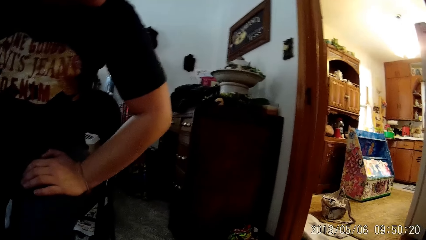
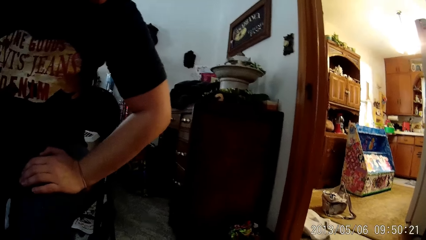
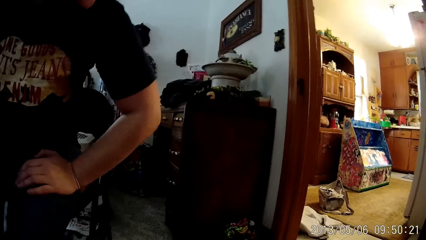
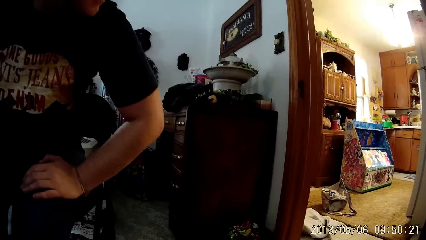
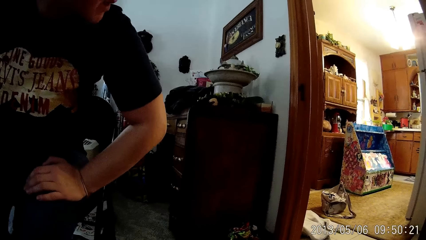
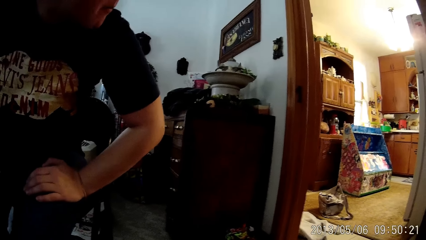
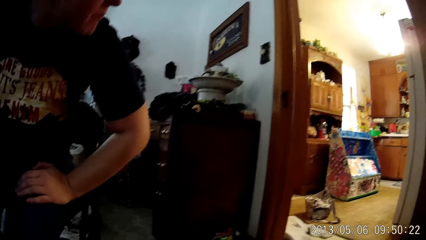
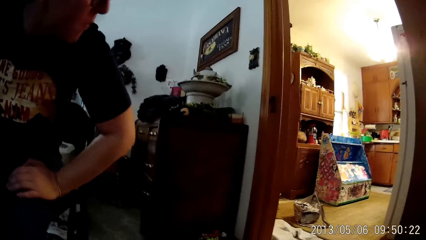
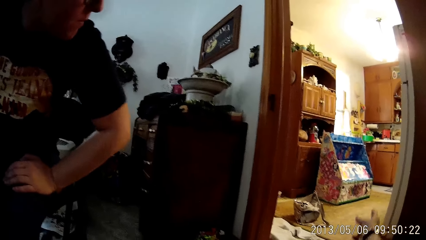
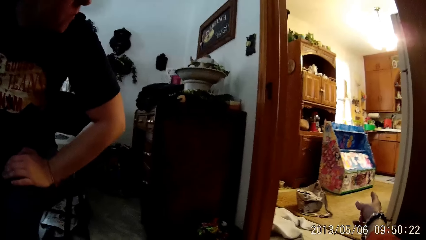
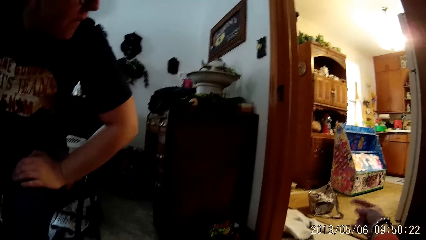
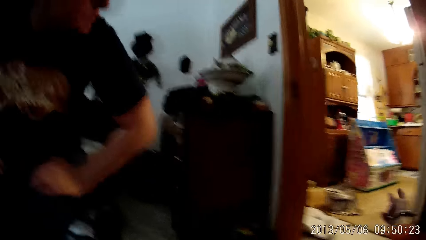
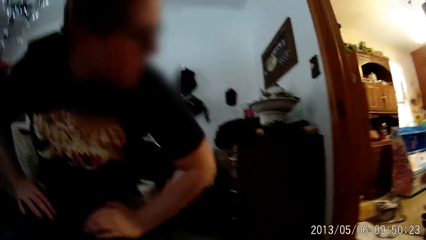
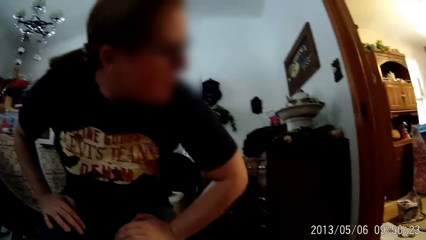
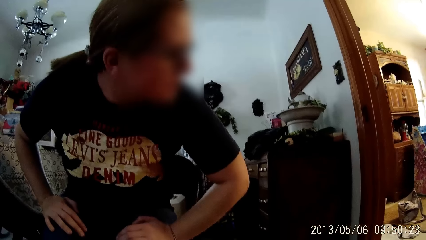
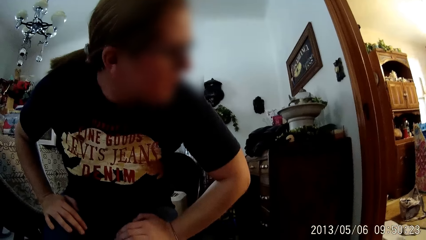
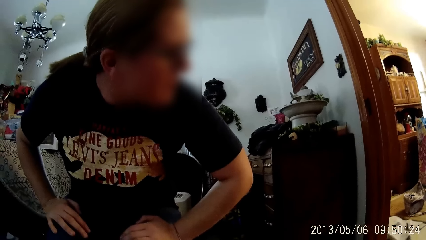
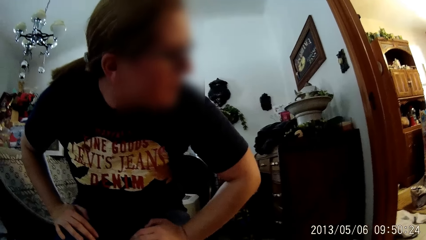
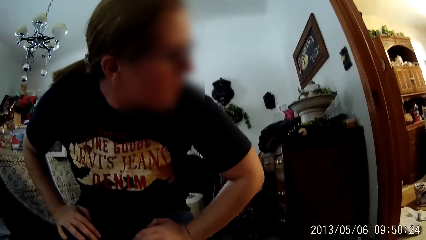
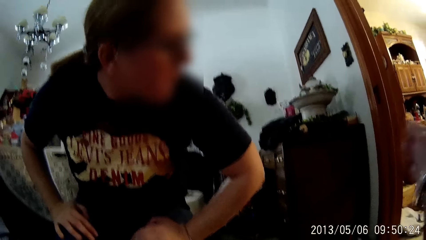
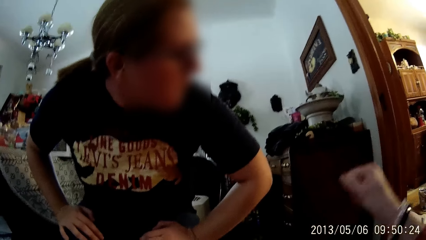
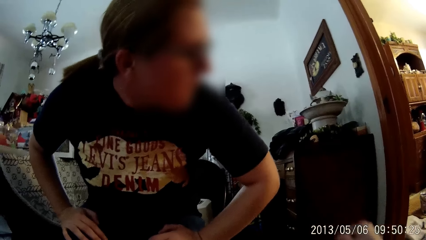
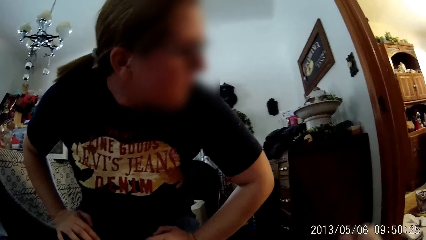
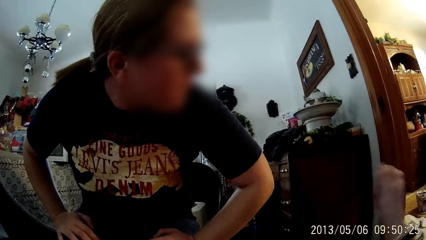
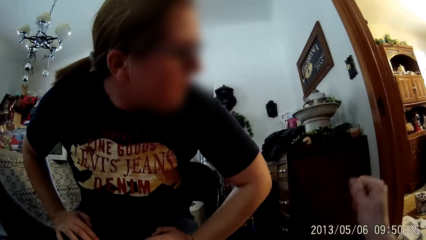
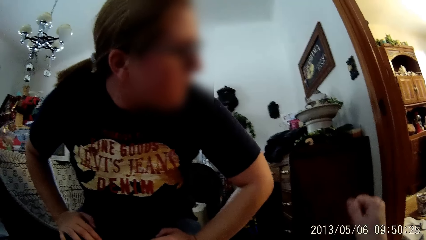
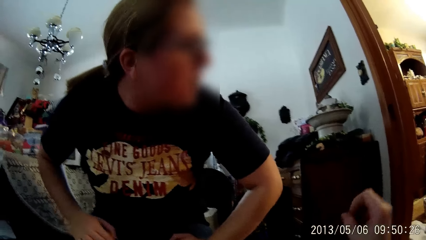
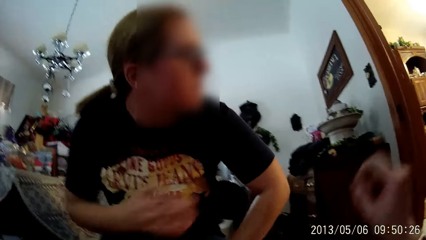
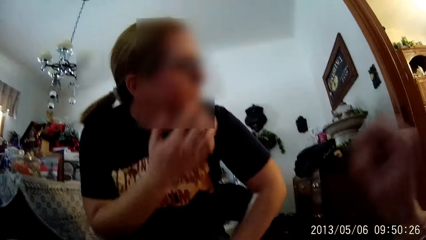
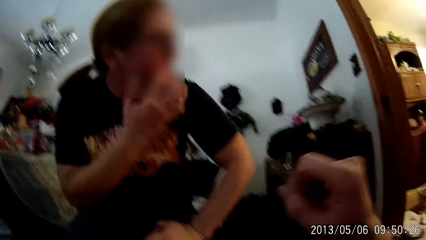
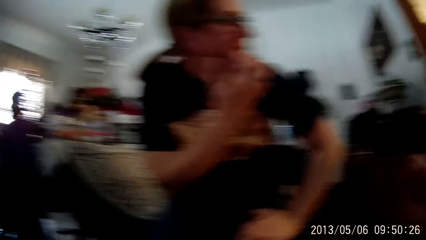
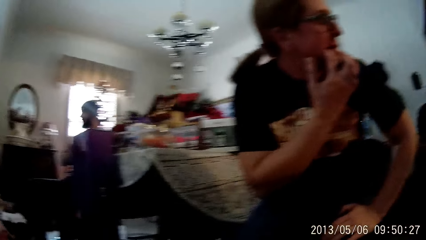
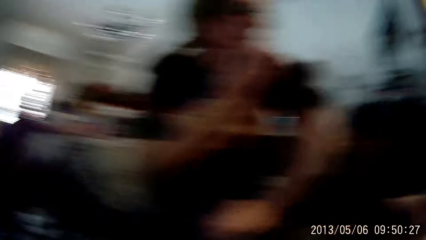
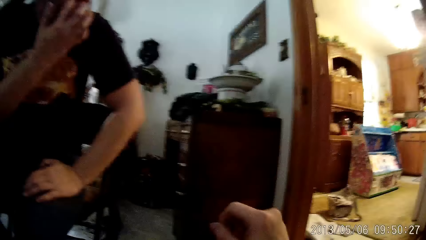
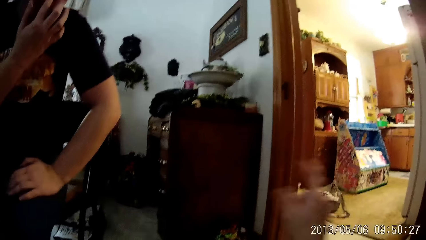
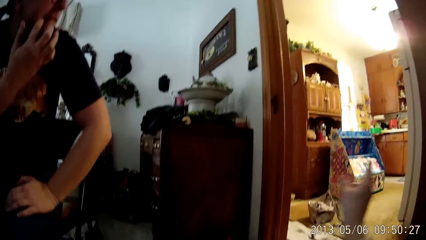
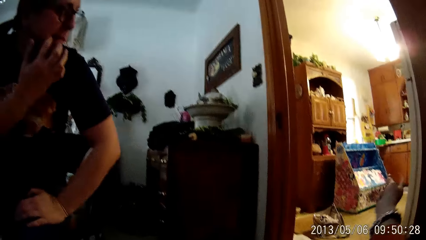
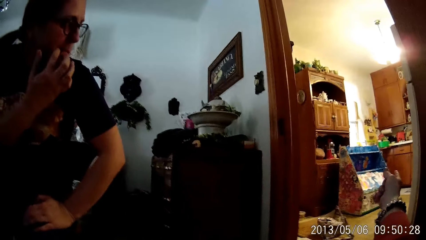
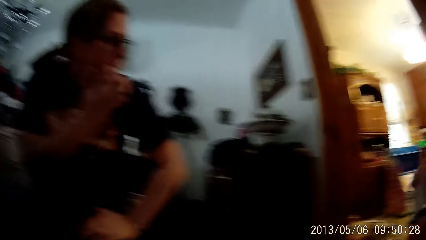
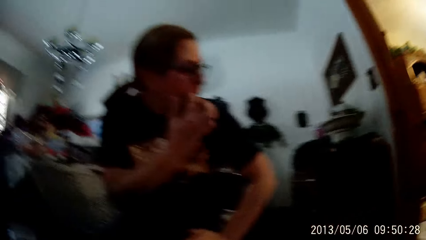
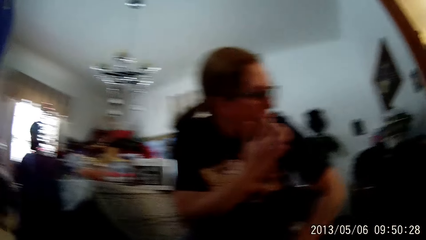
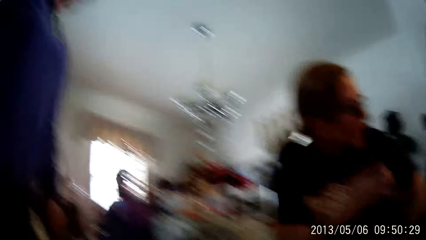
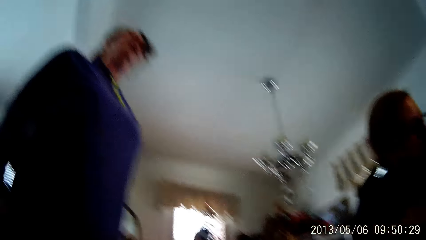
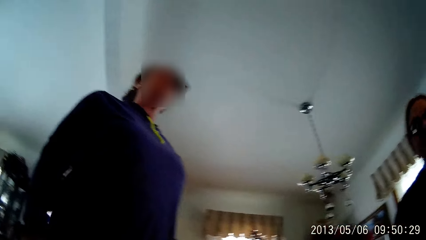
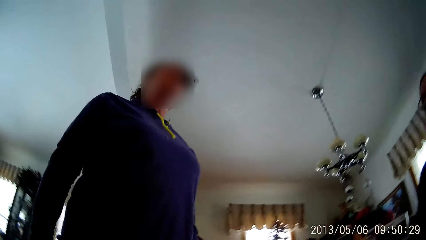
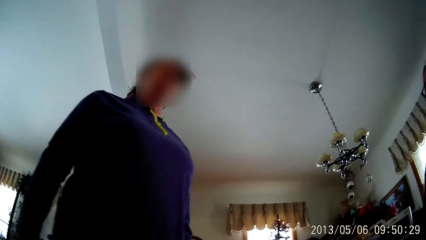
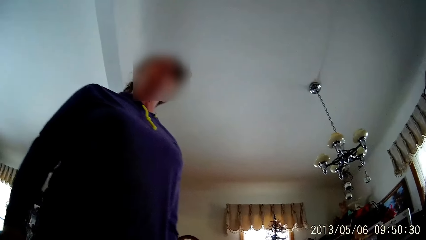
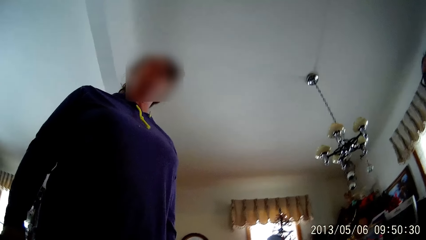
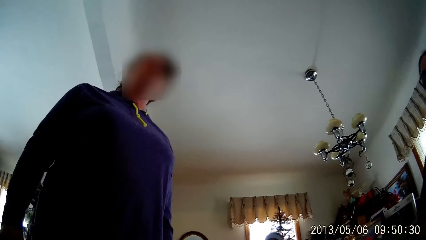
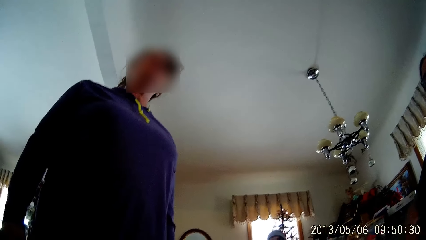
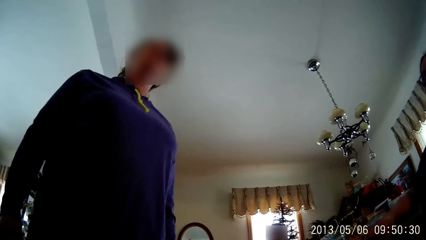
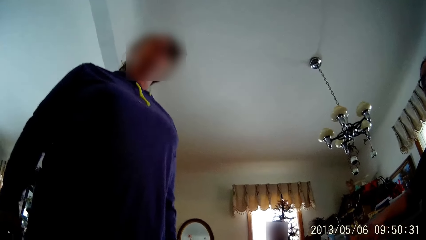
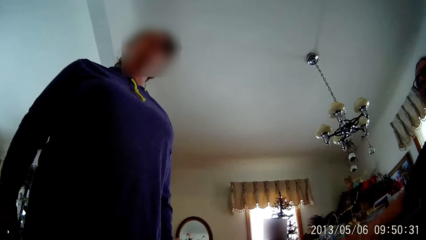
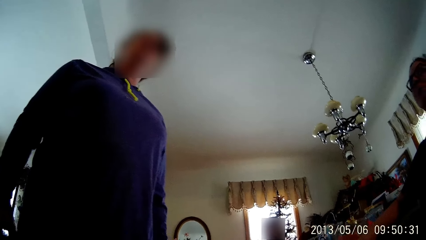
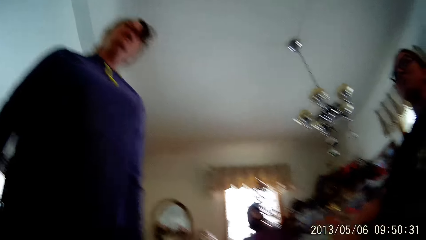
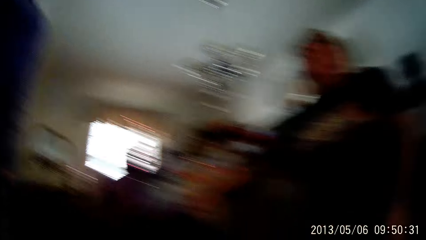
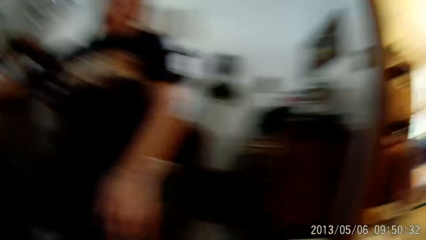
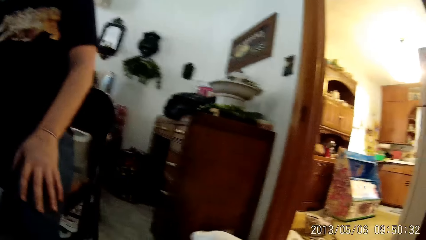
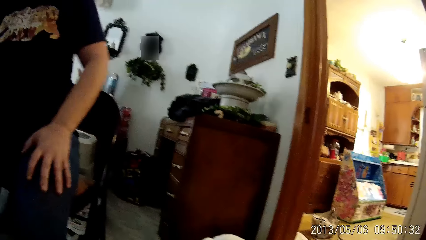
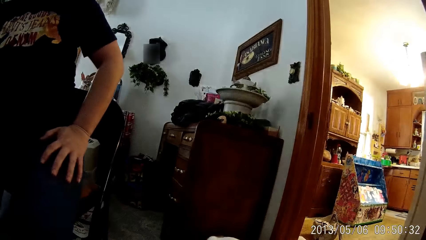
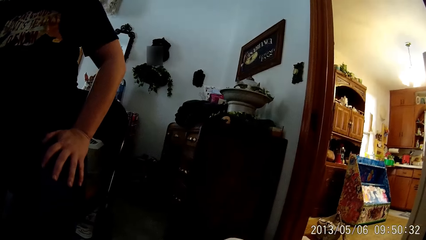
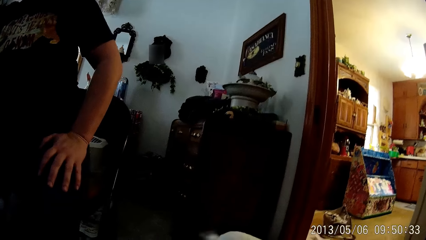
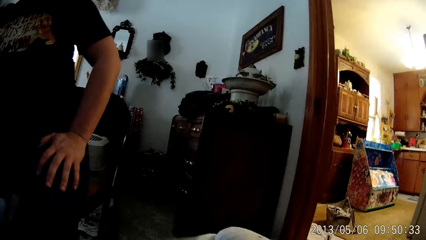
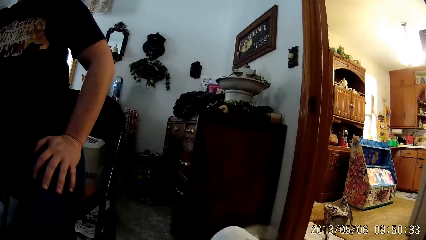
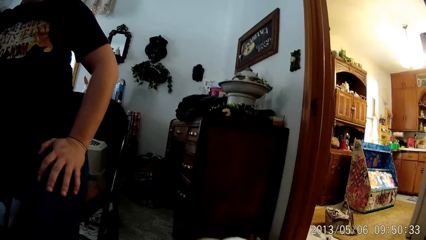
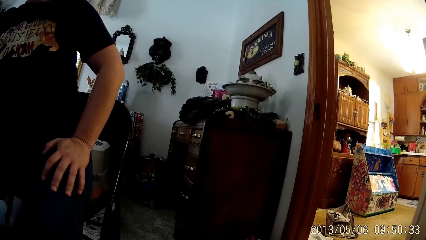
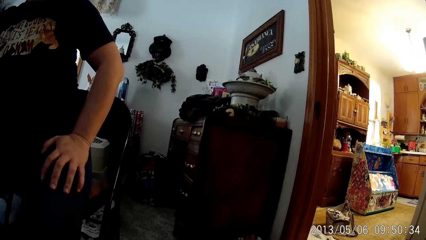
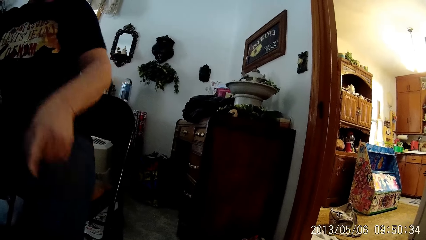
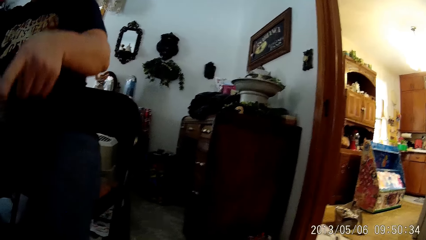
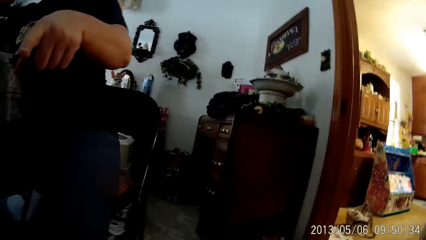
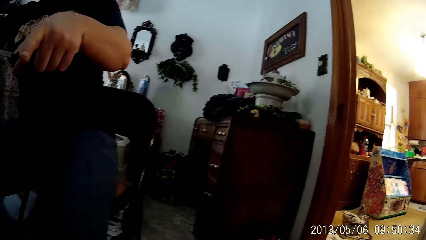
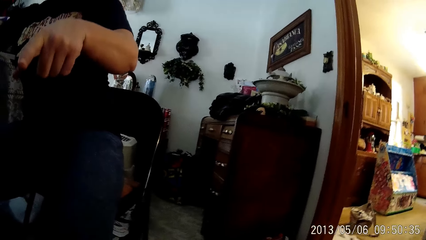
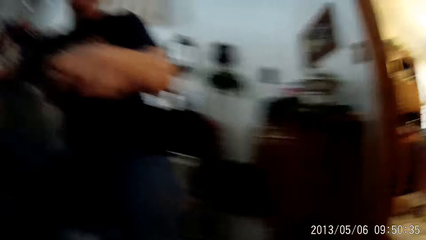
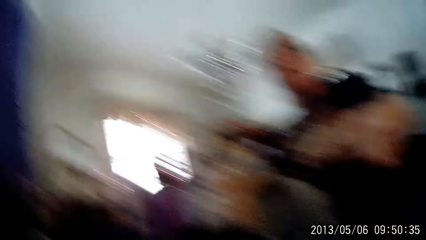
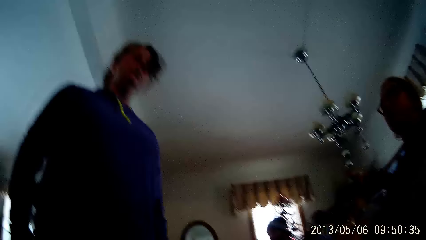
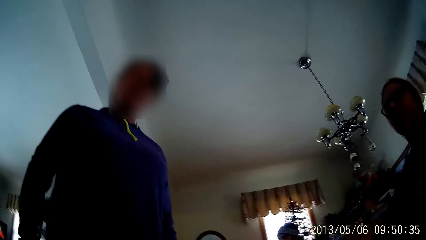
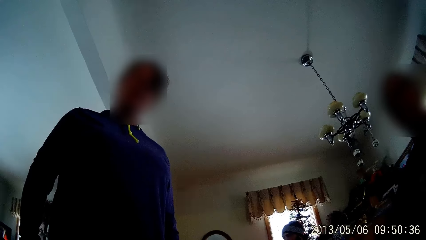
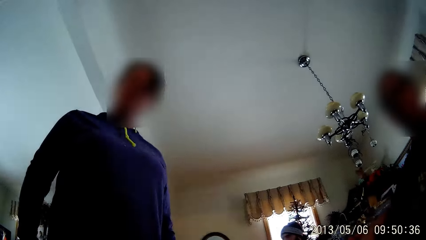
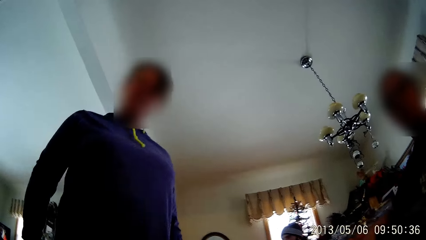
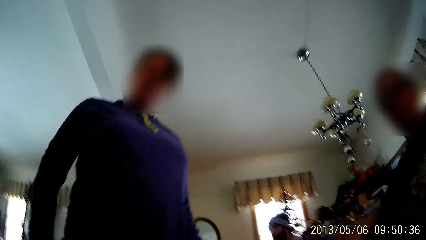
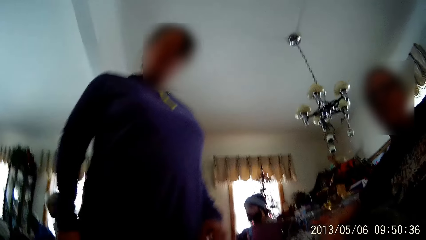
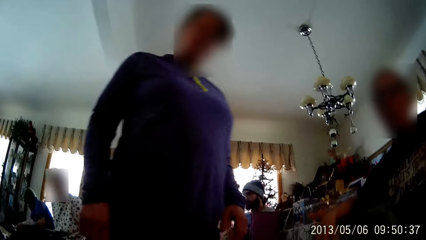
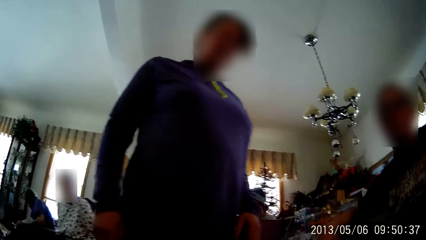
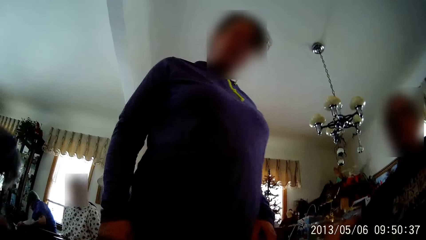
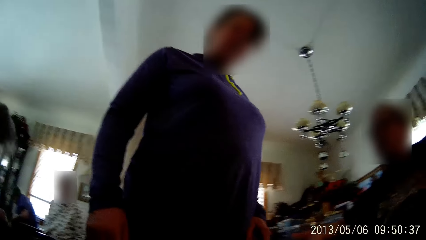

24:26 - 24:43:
The camera wearer moves his right hand. He points at the room and looks around the house. He points at the room and looks around the house.
